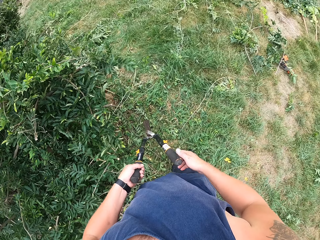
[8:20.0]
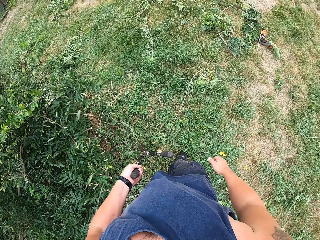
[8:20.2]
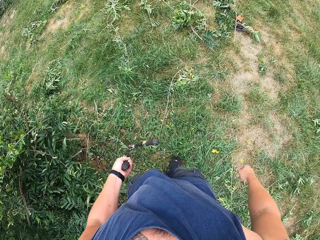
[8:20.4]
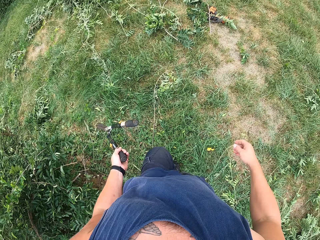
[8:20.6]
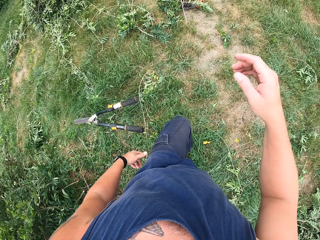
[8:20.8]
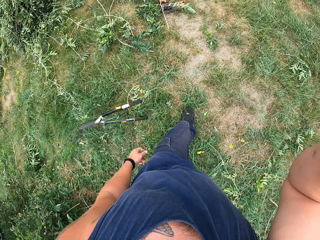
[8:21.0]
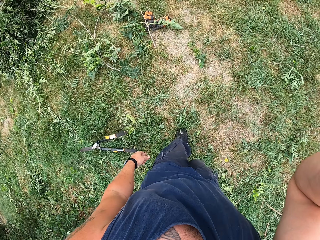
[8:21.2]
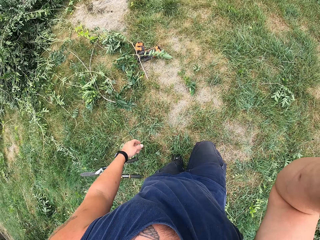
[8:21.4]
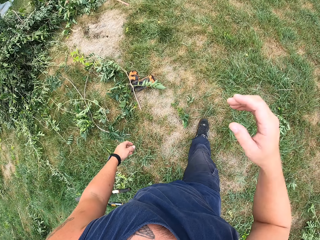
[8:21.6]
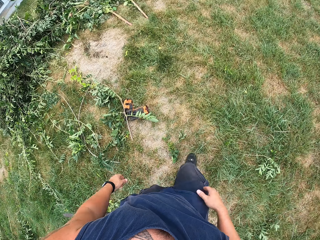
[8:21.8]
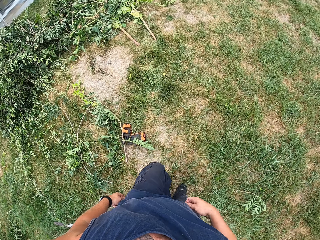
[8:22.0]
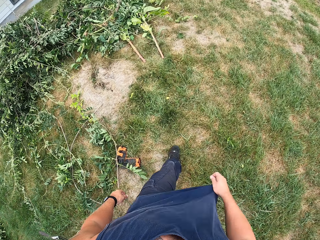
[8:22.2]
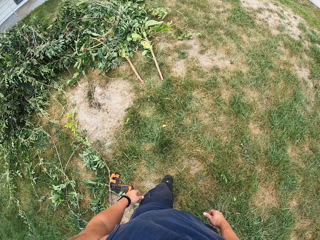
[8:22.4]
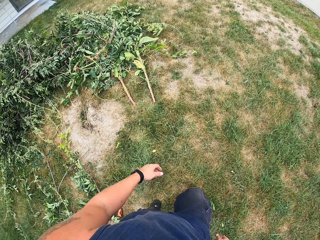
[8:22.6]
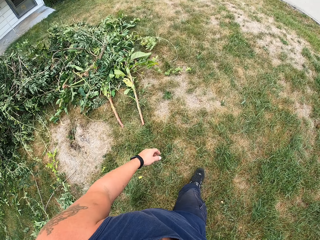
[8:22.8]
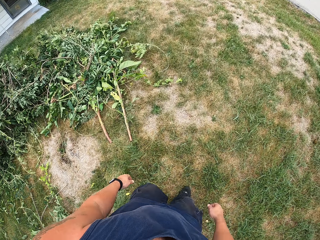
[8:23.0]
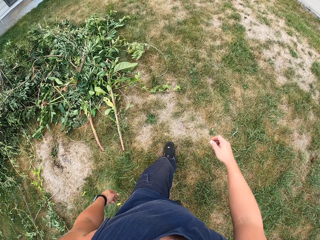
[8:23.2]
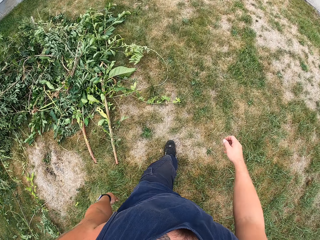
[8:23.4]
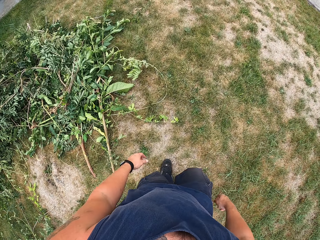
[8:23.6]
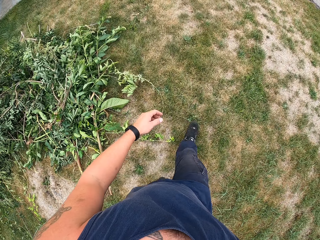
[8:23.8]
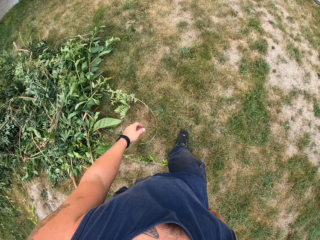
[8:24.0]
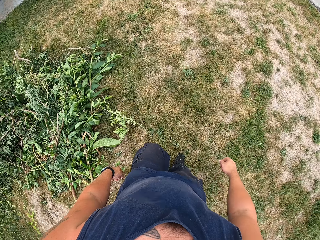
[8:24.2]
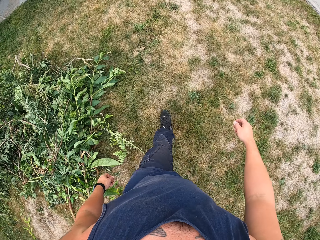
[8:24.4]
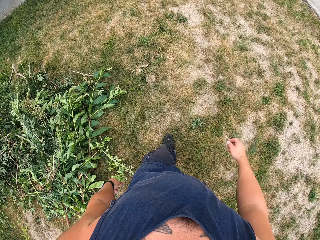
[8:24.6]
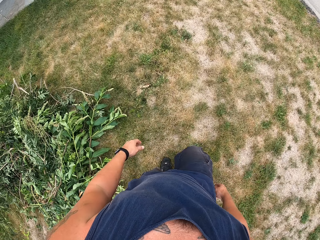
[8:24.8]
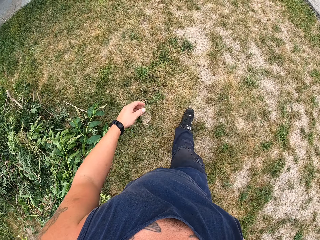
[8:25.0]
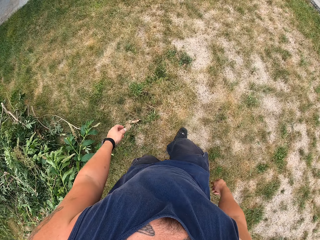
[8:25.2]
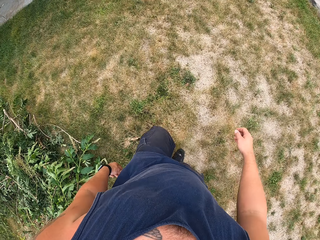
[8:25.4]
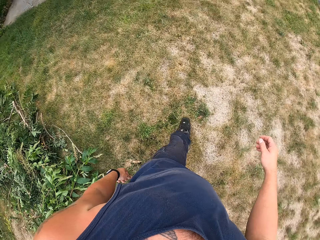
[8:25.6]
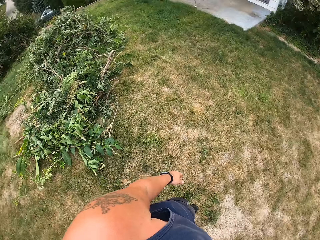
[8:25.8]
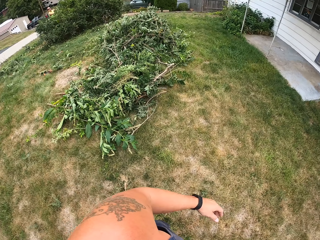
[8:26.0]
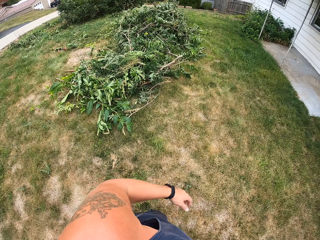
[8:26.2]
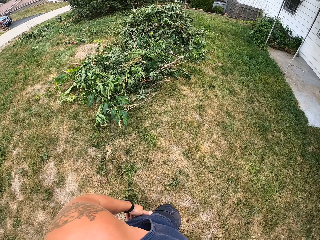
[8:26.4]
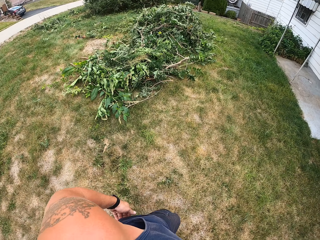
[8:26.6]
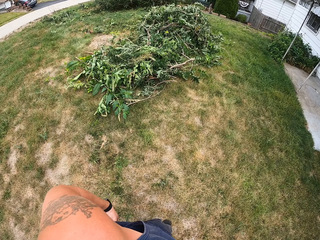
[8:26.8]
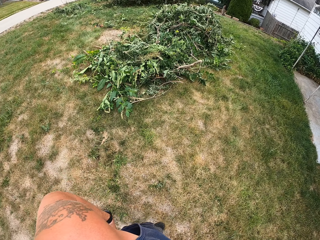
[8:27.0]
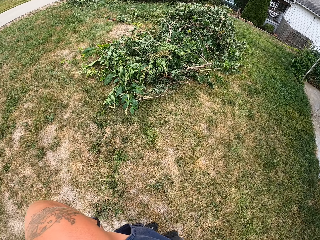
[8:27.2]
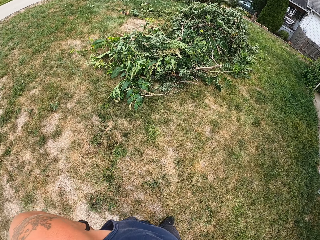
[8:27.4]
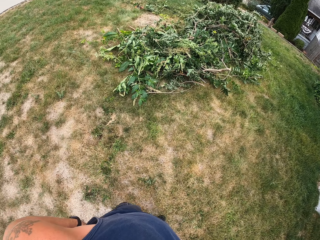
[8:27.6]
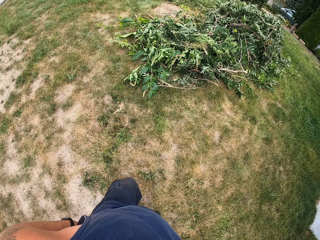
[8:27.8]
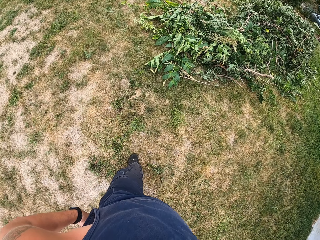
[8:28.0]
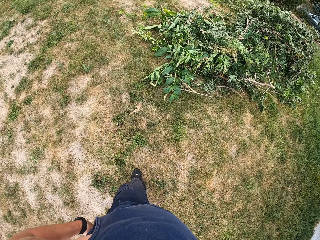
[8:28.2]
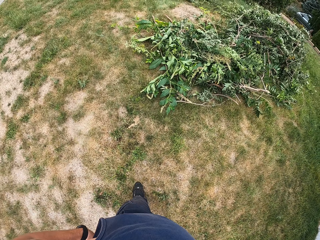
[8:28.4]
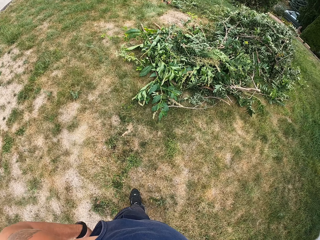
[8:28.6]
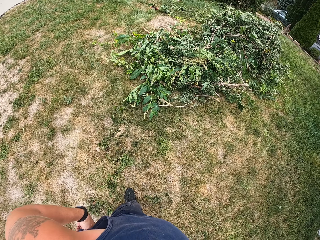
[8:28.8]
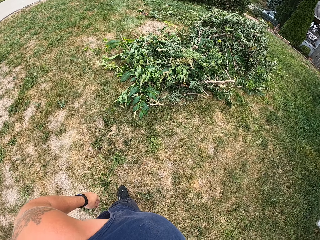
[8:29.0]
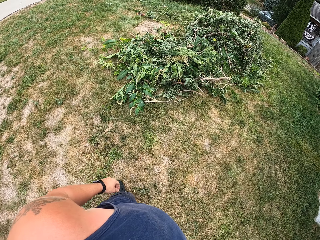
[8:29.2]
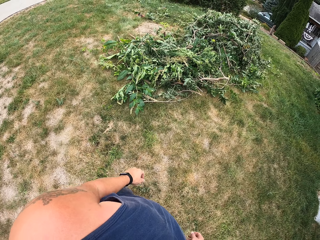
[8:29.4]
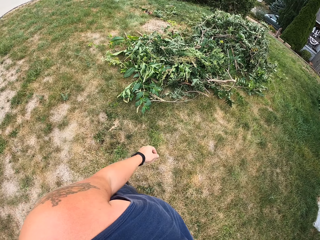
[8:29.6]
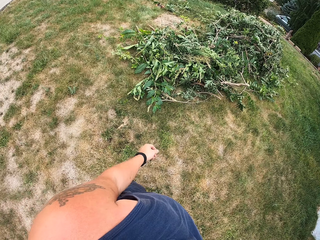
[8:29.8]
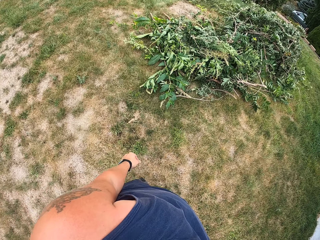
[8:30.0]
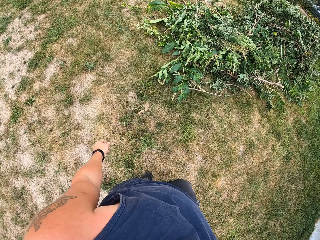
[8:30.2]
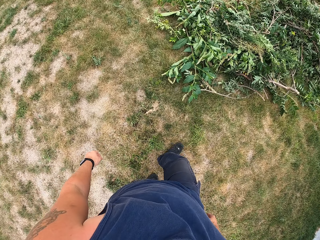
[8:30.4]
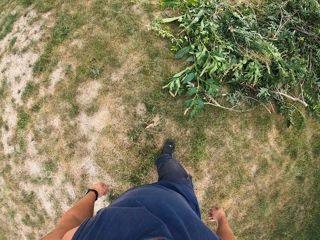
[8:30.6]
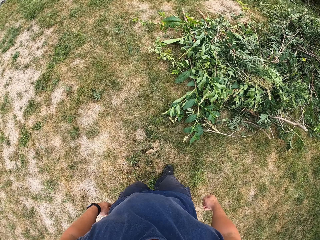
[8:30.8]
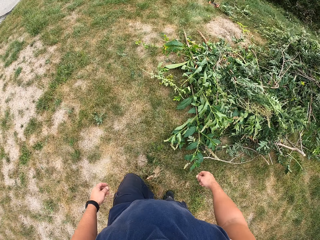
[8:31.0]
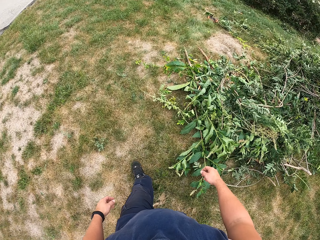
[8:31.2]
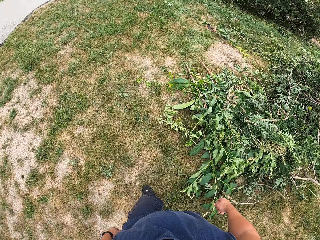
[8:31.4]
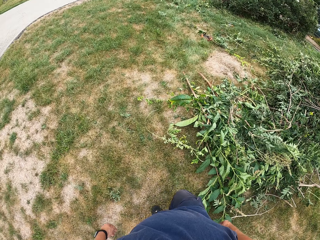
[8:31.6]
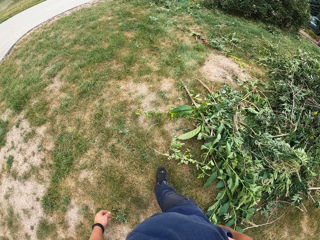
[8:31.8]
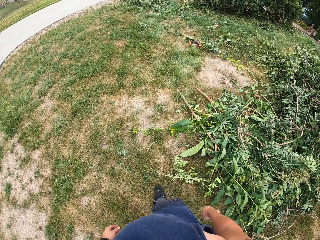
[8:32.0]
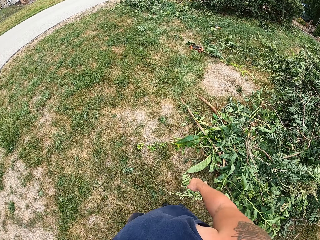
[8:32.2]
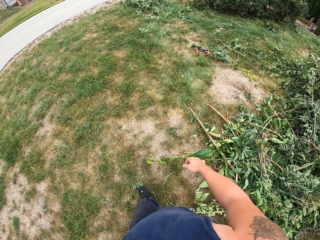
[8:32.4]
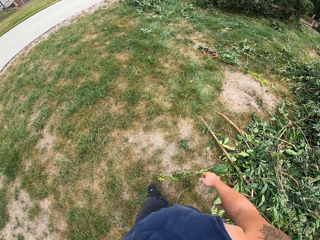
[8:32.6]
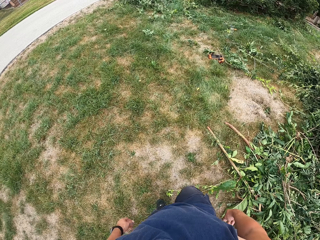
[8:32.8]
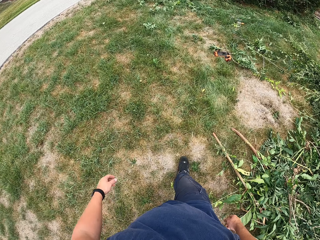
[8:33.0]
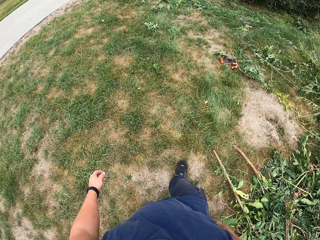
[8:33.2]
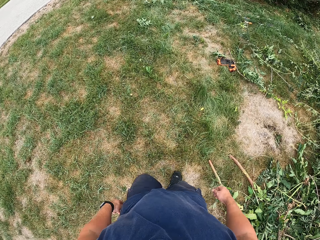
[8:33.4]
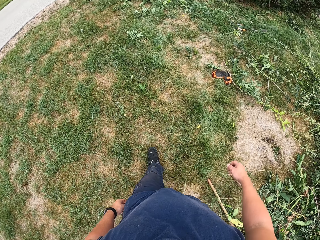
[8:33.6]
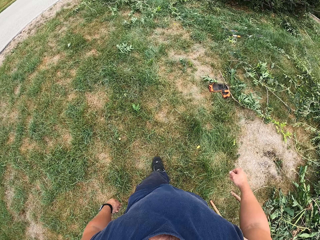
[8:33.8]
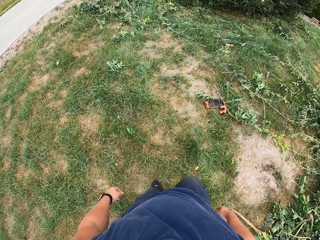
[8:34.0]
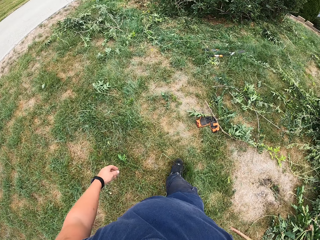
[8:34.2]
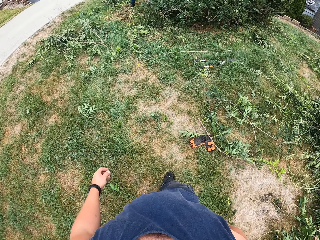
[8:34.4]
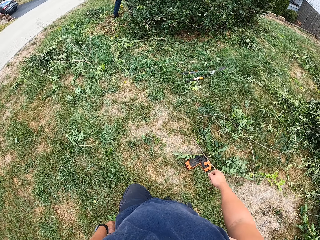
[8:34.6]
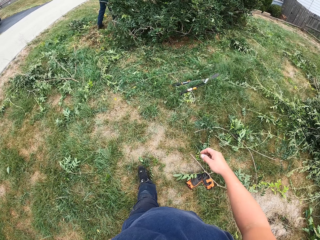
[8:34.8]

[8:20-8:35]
The camera wearer looks around. He drops the pruning shear on the ground. He touches his face with his right hand. He moves his right hand upwards. He walks around the field. He removes his hand from his face. He touches his cloth with his right hand. He looks around the ground. He stops for a while. He stares at the plants on the ground. He walks towards the tree.

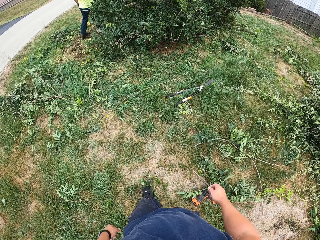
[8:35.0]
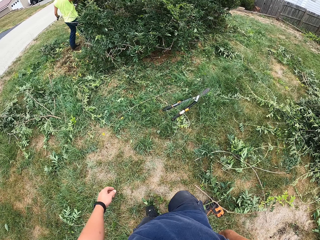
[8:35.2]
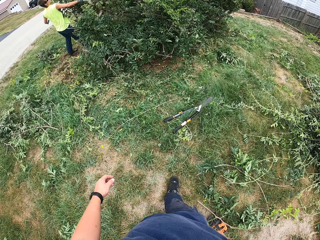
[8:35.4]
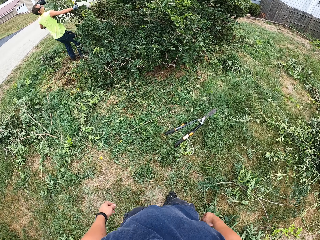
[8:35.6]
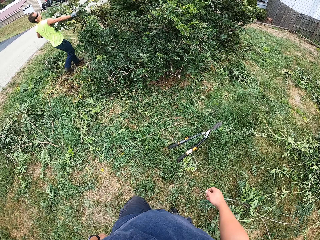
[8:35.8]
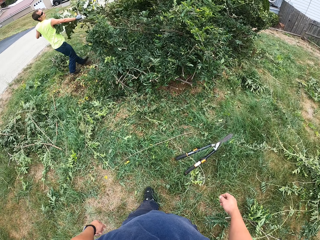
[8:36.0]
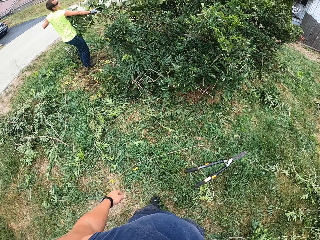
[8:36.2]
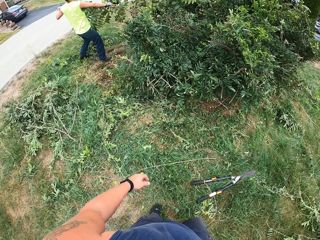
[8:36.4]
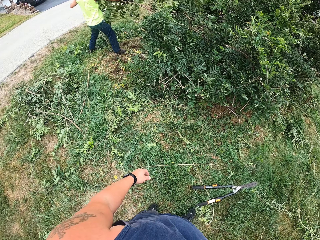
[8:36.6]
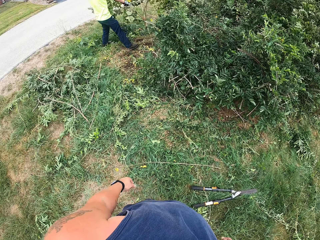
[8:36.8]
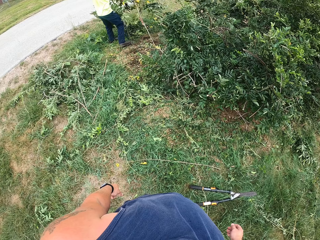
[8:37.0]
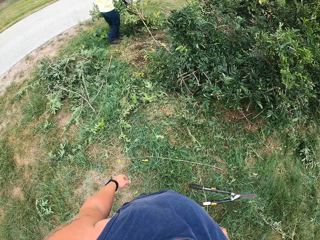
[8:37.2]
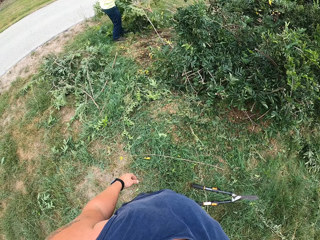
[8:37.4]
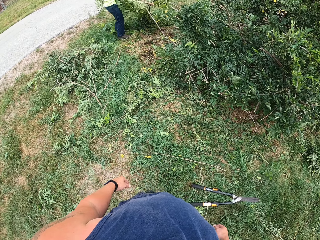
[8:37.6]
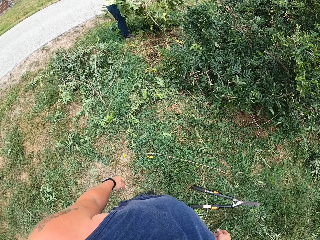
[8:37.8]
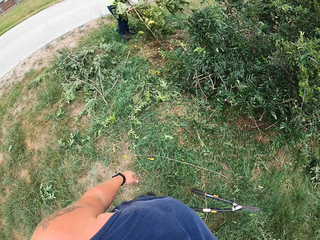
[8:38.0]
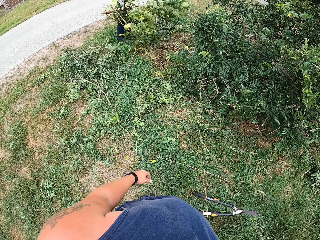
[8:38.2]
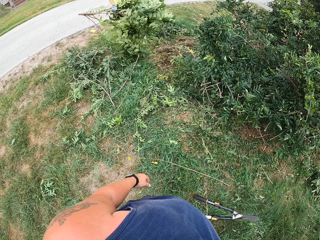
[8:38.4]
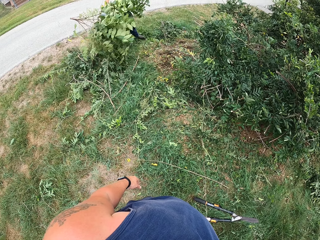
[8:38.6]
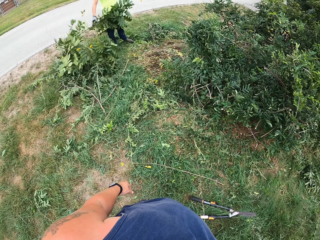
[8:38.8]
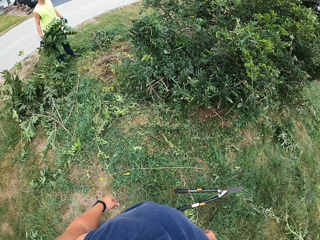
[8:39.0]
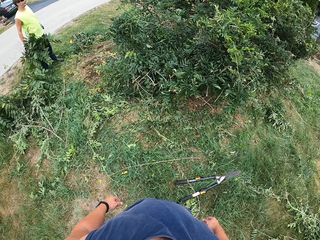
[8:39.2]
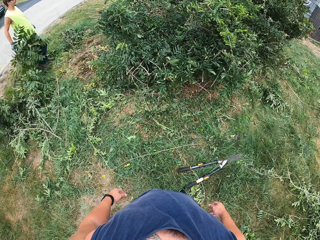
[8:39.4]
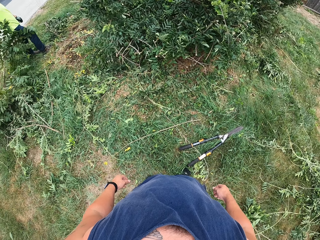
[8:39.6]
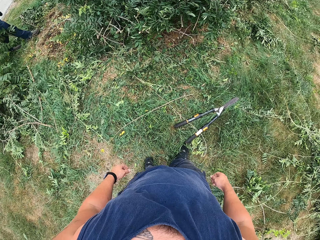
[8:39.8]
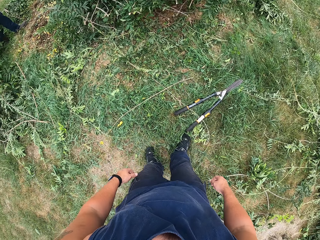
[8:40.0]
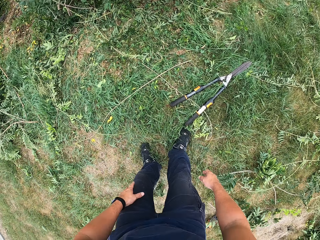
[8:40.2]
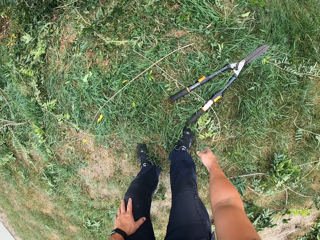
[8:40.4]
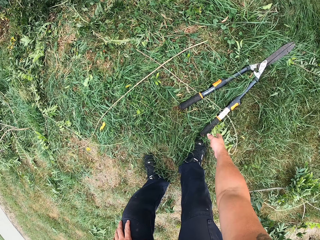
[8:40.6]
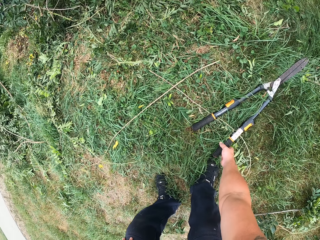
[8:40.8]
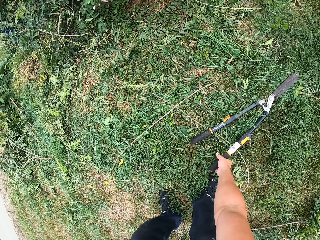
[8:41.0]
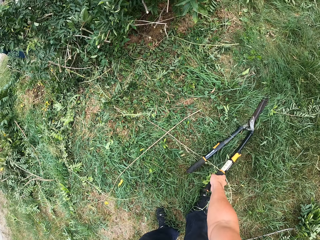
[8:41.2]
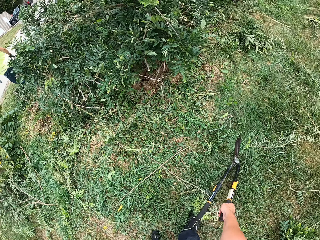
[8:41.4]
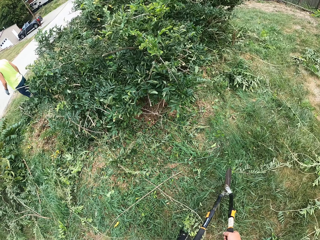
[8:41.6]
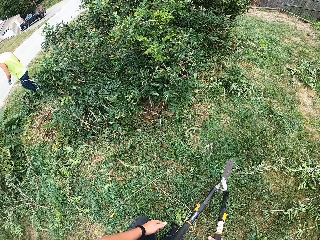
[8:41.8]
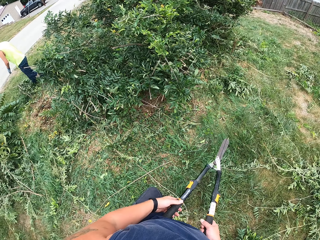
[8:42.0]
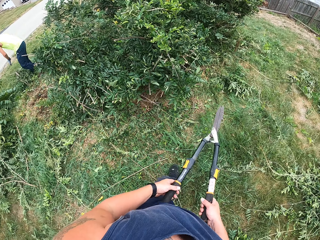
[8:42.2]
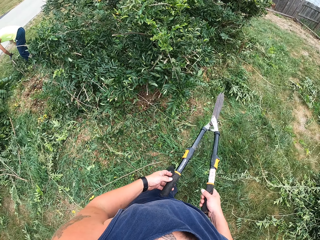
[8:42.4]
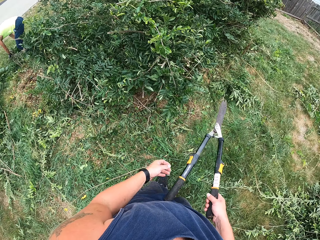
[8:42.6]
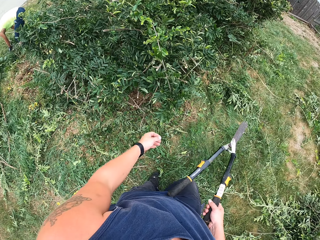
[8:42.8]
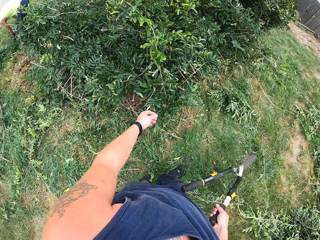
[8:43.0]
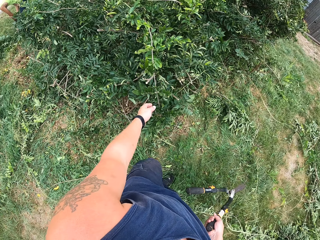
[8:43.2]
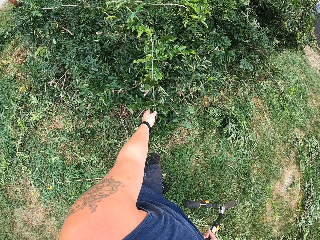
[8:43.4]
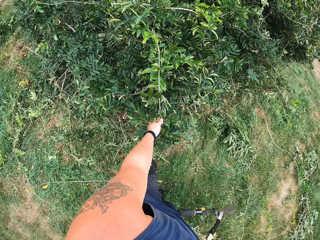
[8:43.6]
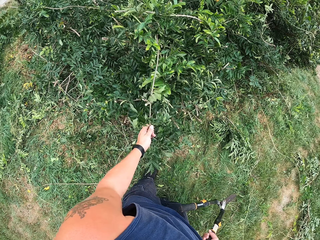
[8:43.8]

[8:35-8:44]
The camera wearer stares at a person. The person picks up the plant from the ground. The person puts the plant on the ground. The camera wearer picks up the pruning shear from the ground with his right hand. He holds the pruning shear with both hands and walks towards the plant.
